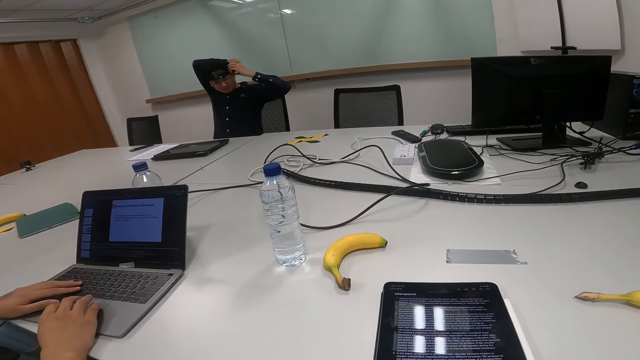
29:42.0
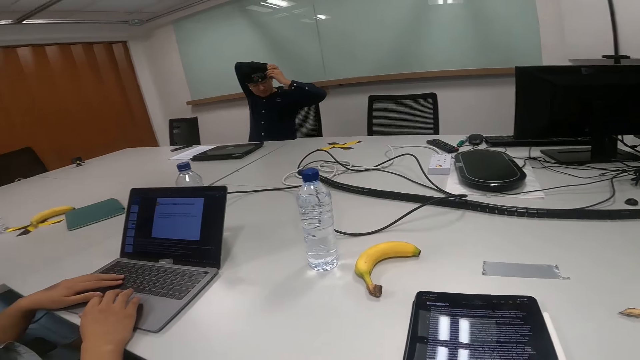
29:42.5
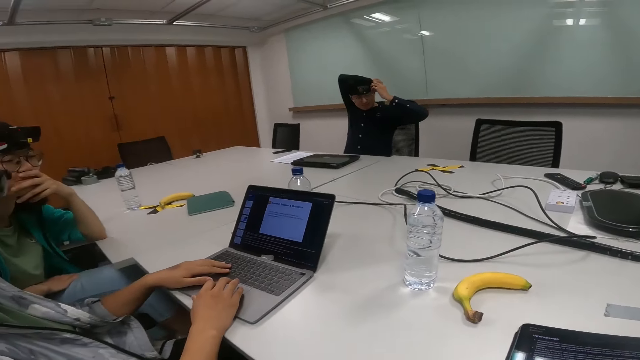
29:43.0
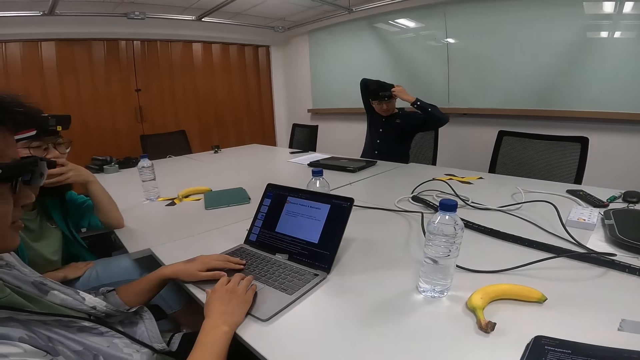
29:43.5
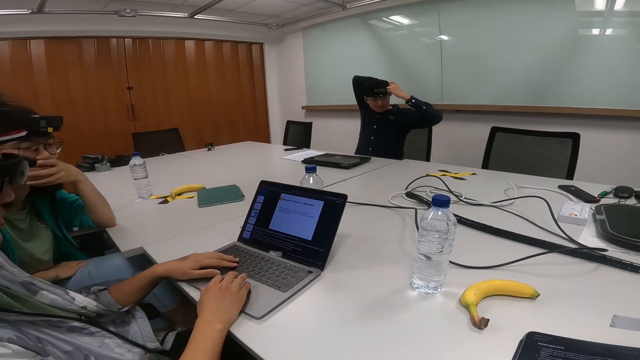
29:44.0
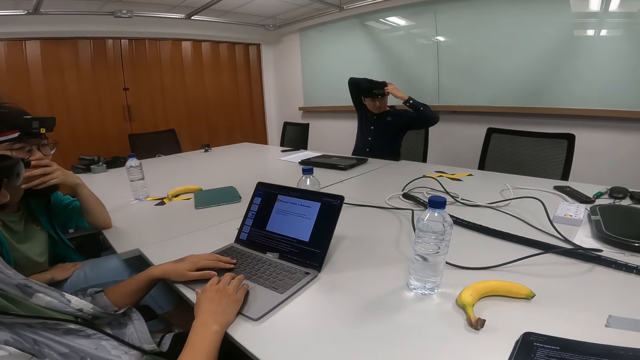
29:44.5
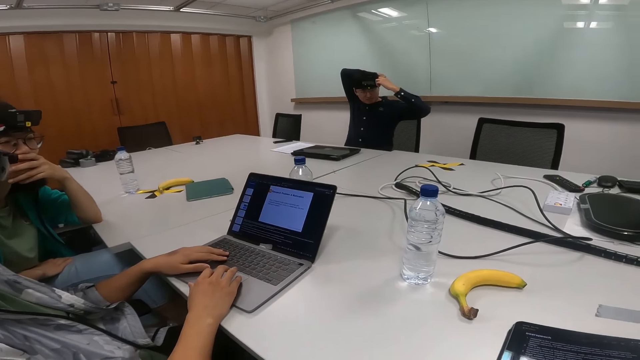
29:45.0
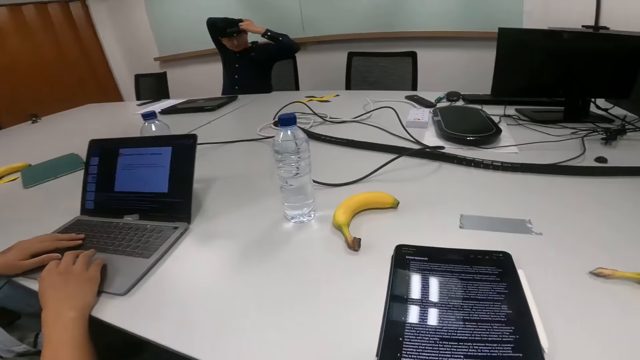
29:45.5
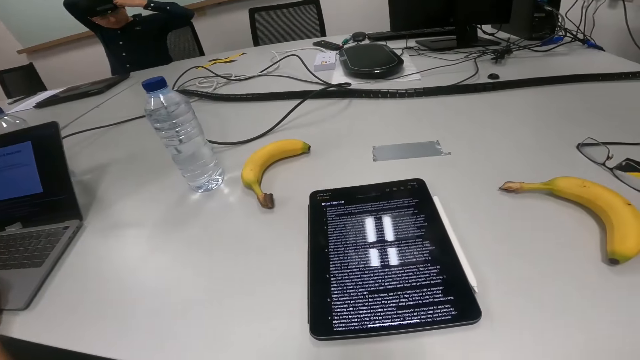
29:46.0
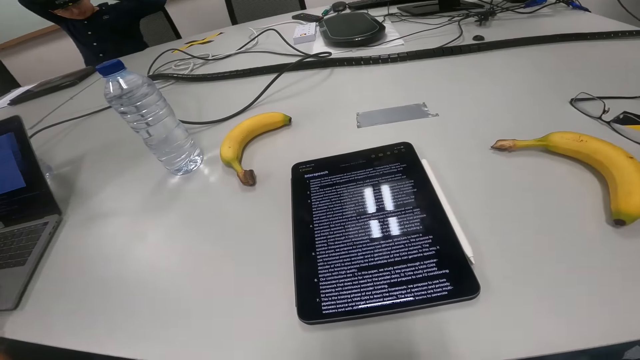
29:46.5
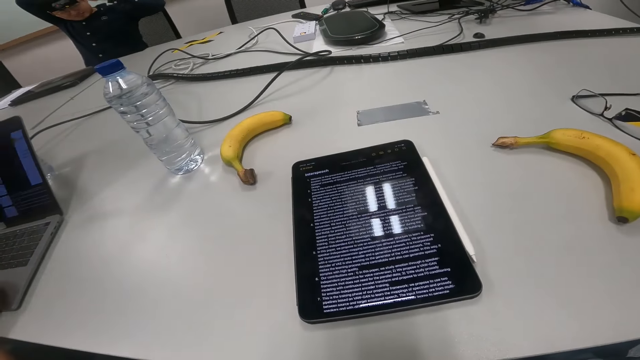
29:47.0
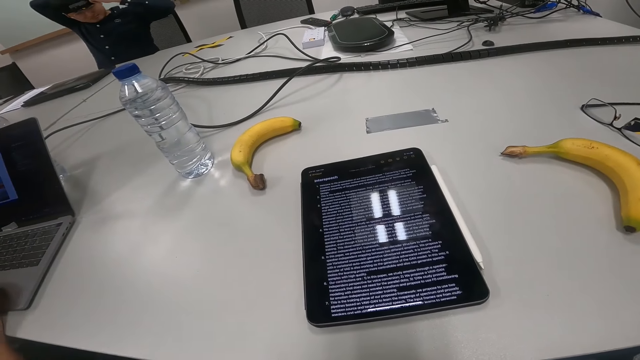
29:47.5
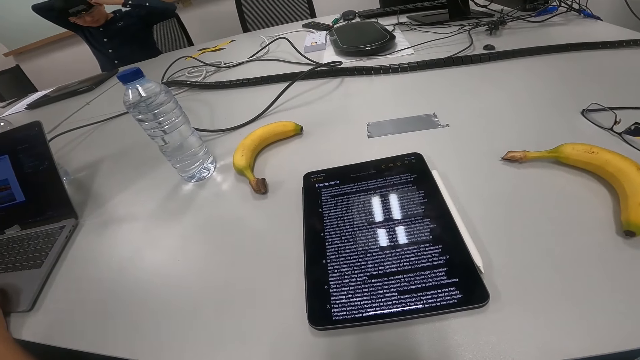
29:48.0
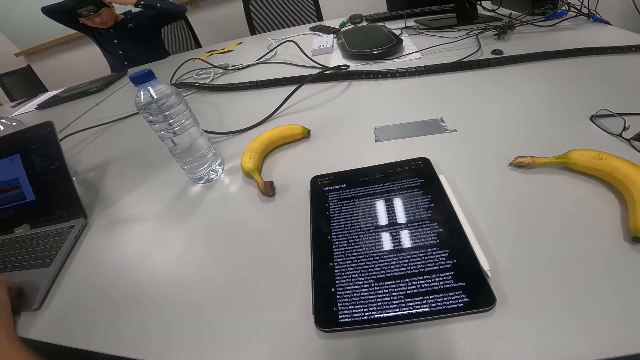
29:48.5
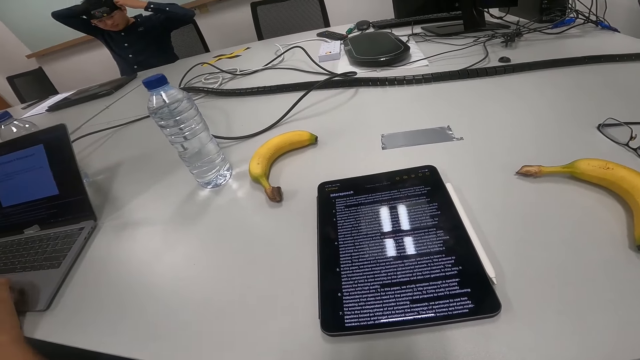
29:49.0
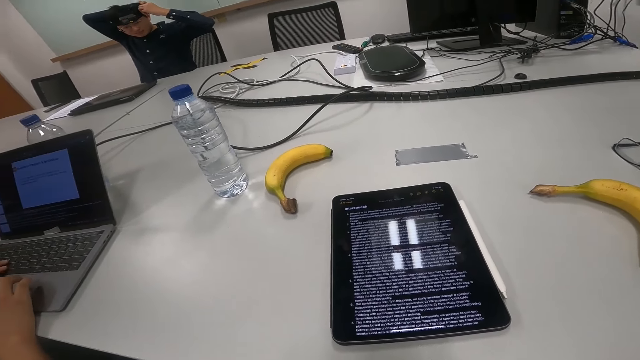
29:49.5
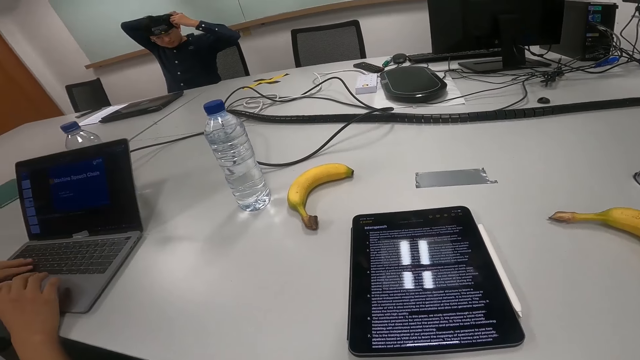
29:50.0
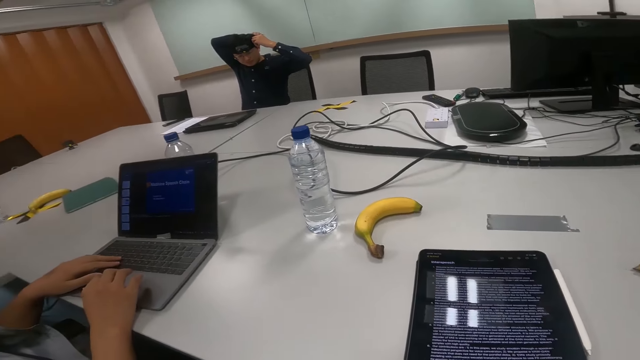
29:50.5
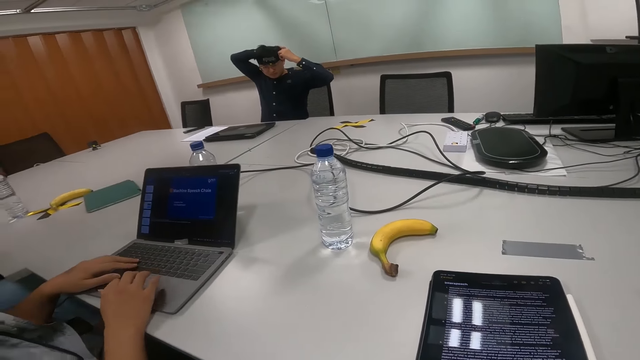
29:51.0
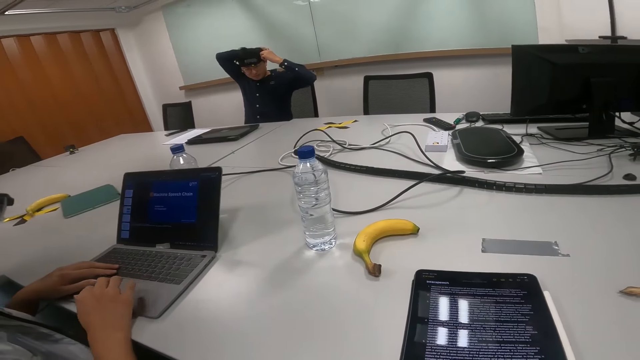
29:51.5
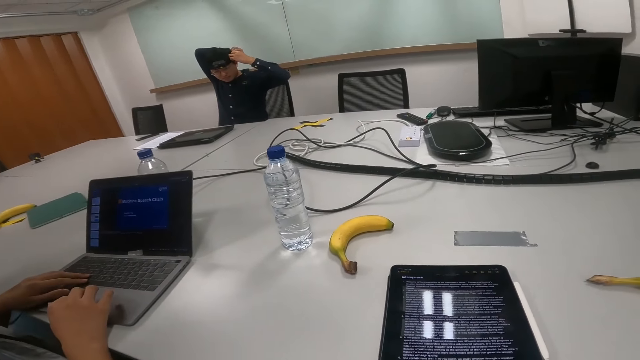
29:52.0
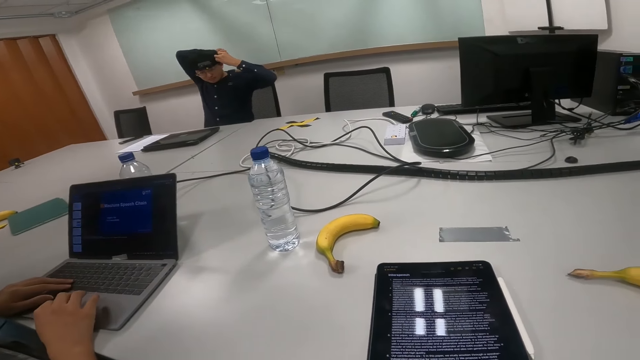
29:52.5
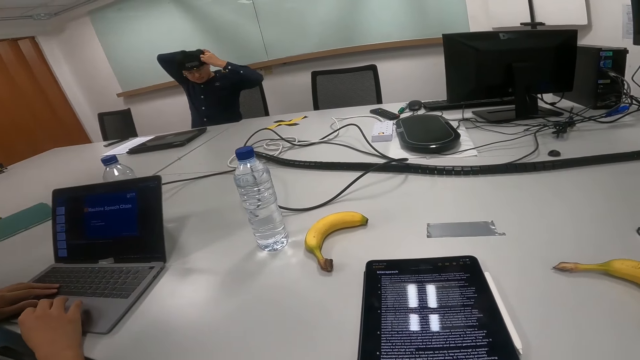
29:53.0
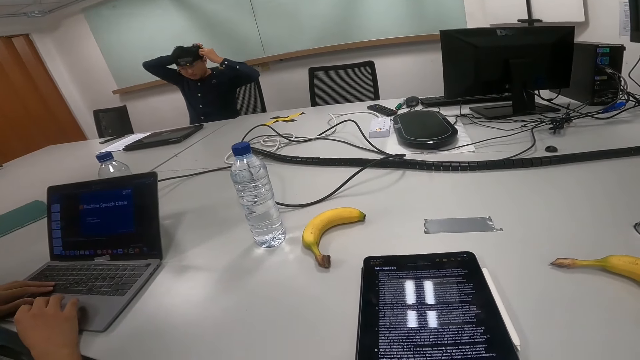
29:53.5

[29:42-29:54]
A person scrolls on the laptop.

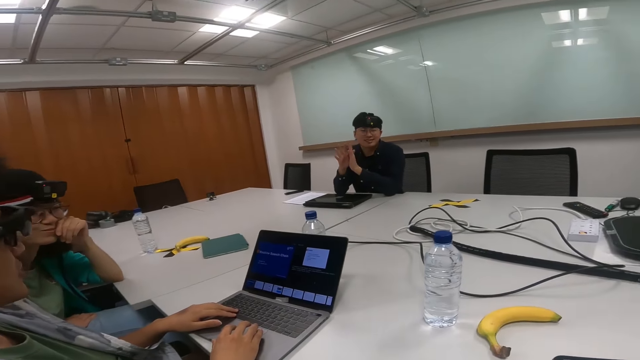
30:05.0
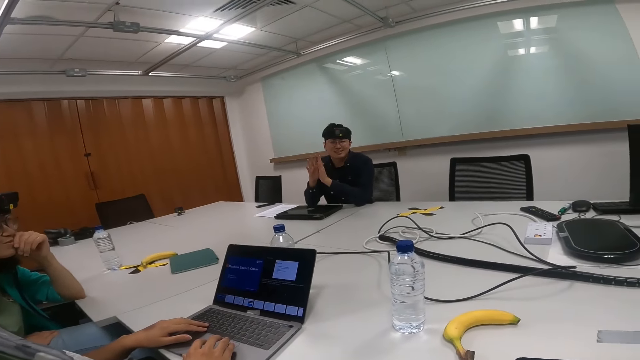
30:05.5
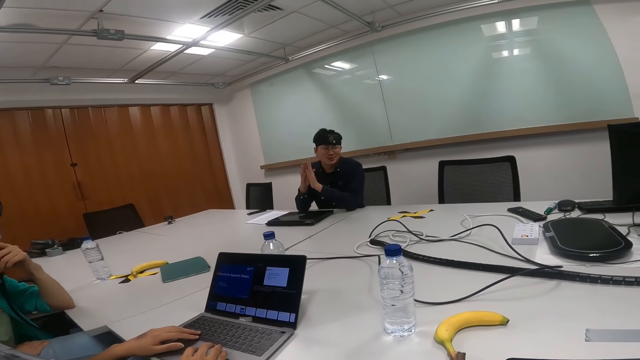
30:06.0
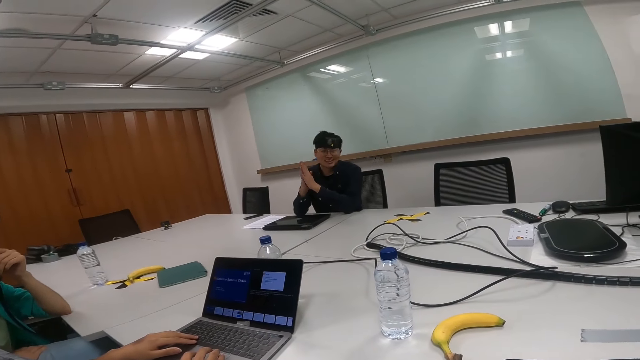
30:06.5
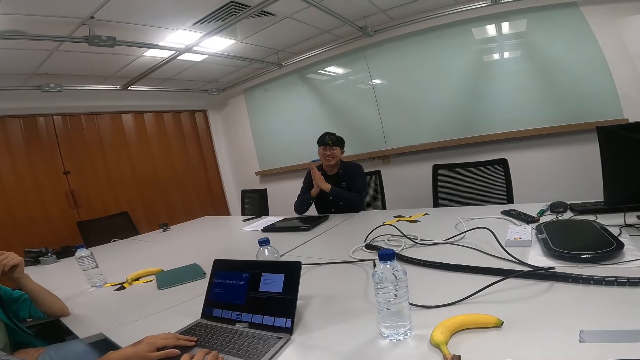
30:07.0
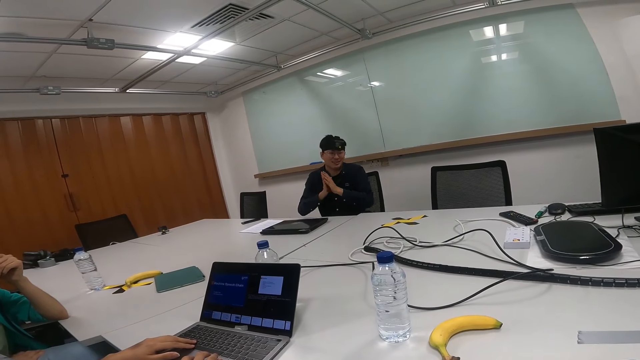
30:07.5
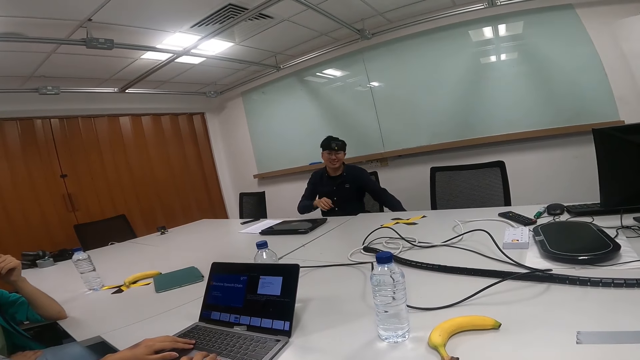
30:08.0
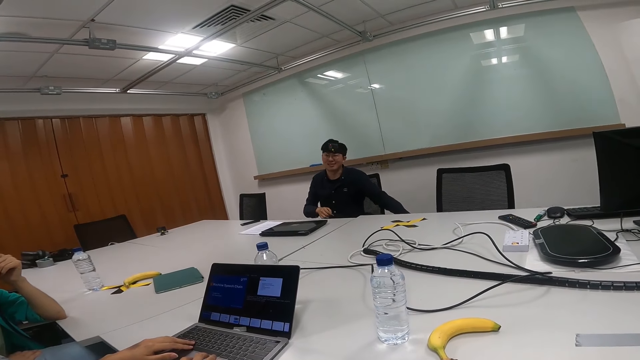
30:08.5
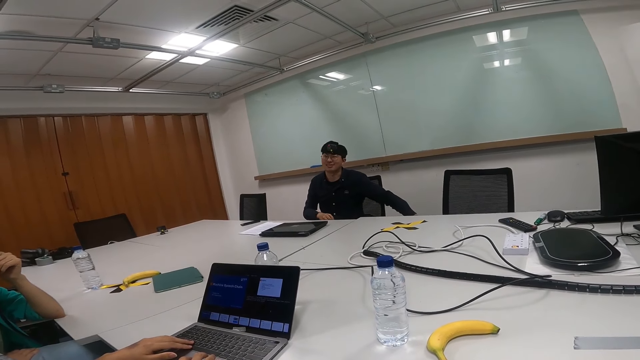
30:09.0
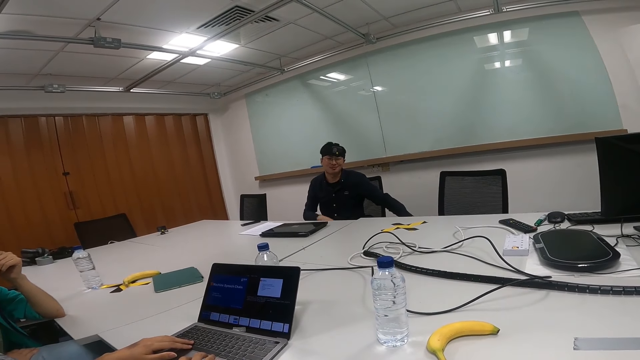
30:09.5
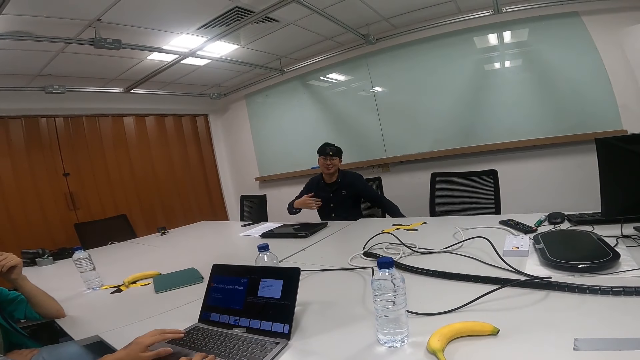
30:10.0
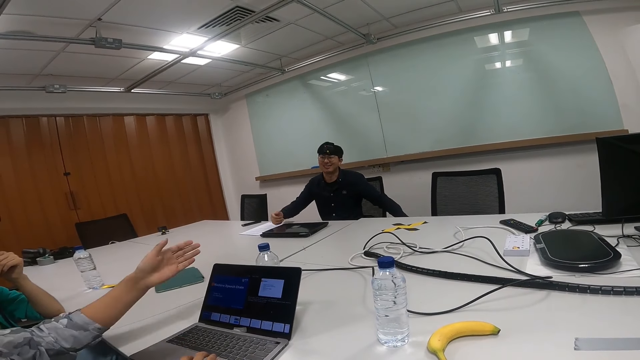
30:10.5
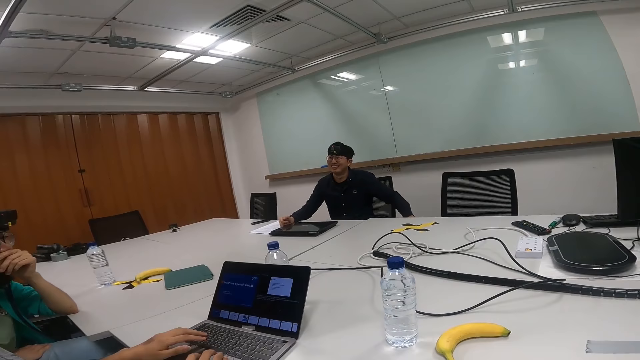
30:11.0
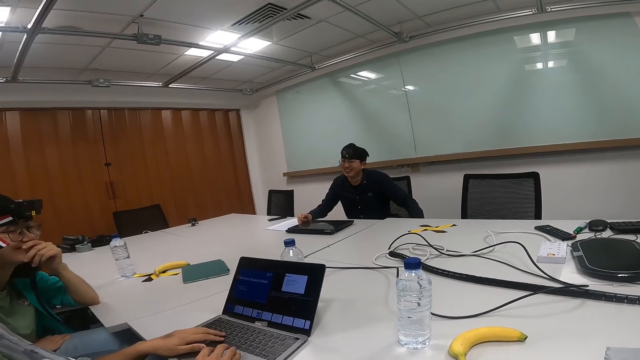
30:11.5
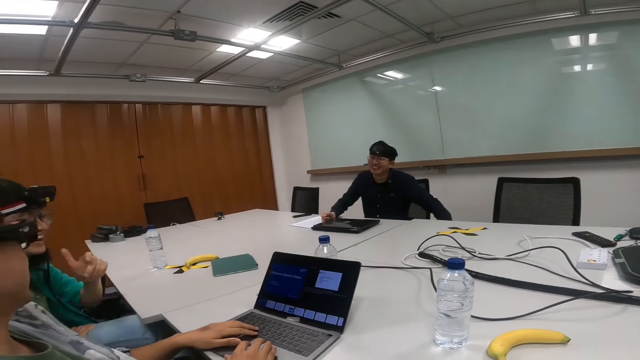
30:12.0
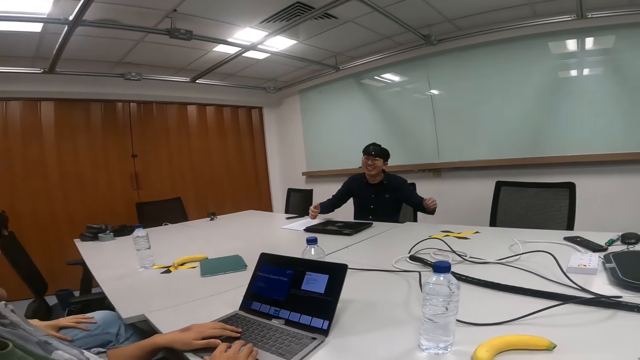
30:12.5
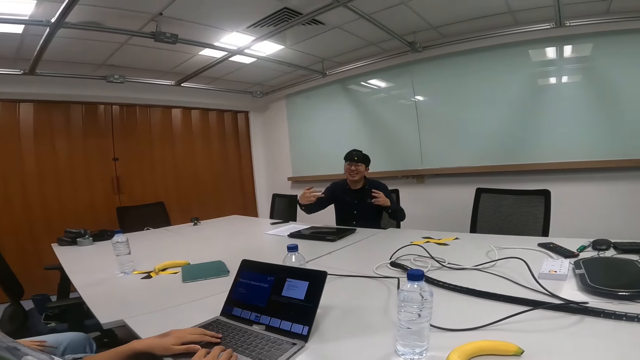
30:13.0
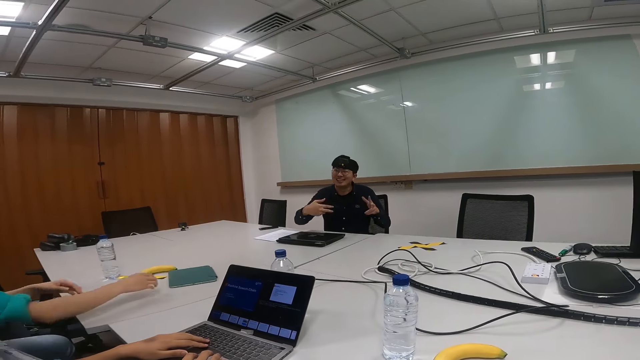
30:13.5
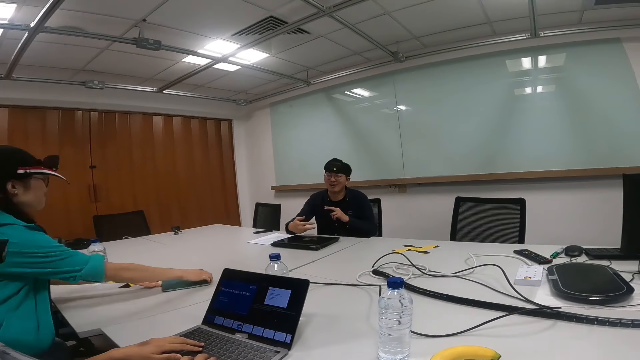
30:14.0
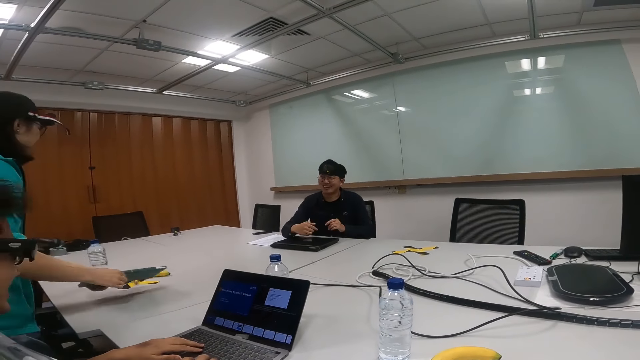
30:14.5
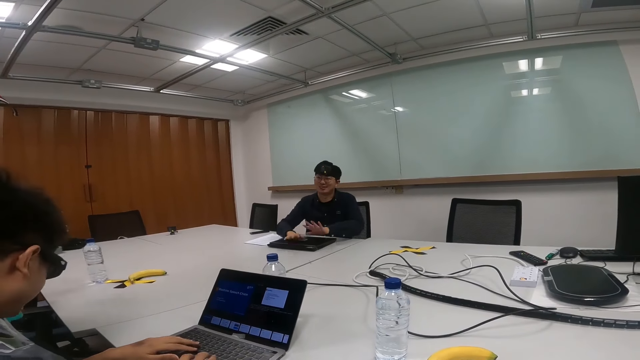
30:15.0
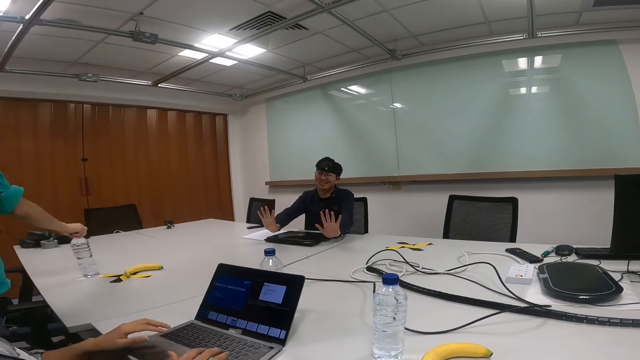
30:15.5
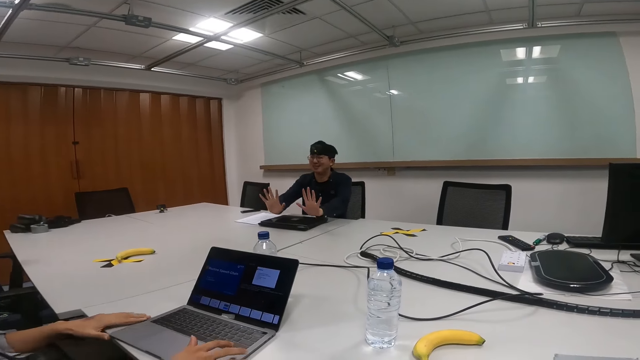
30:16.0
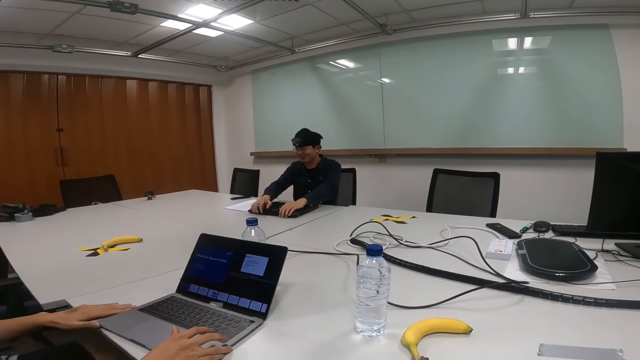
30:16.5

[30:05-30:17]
A person talks. Another person moves the next chair close to him. A person takes her laptop on the table and walks. The person stands up and takes a water bottle from the table.
